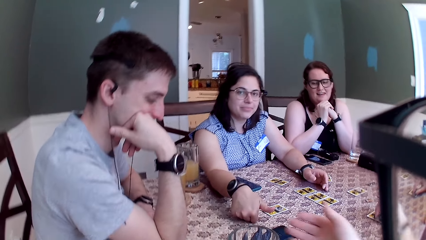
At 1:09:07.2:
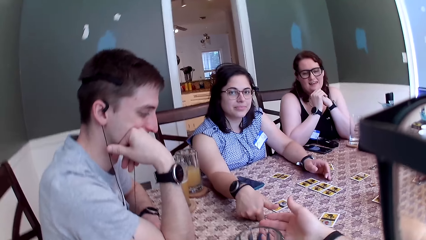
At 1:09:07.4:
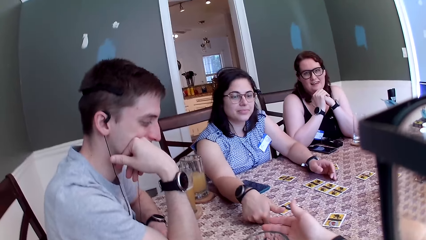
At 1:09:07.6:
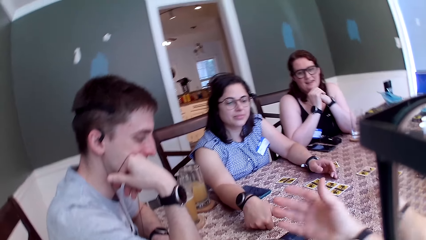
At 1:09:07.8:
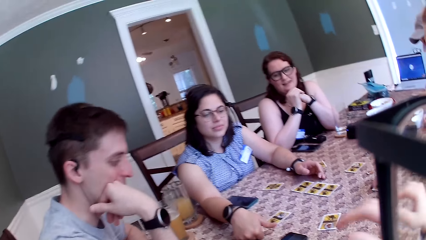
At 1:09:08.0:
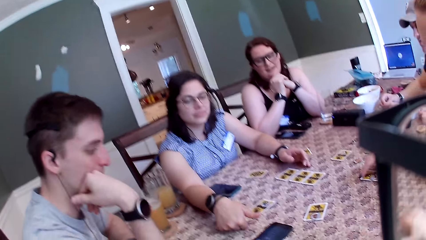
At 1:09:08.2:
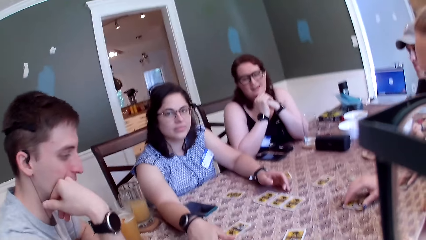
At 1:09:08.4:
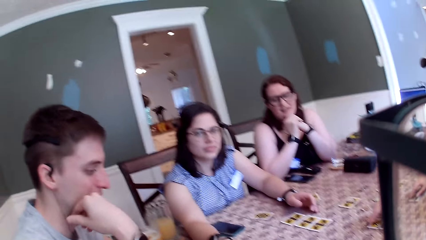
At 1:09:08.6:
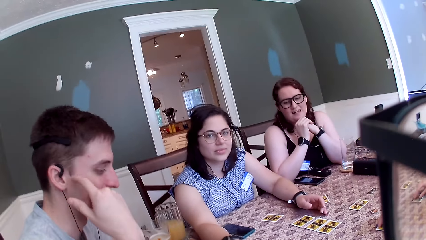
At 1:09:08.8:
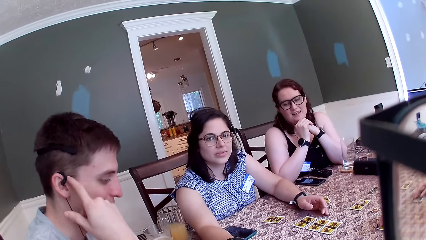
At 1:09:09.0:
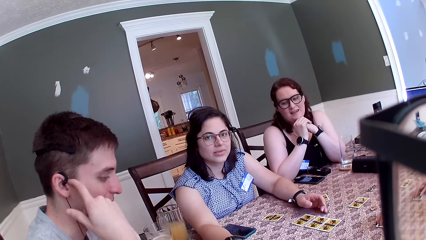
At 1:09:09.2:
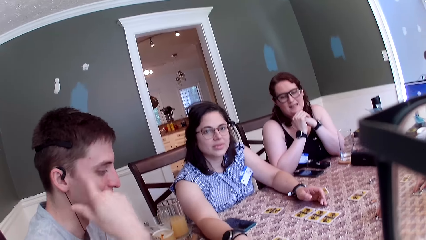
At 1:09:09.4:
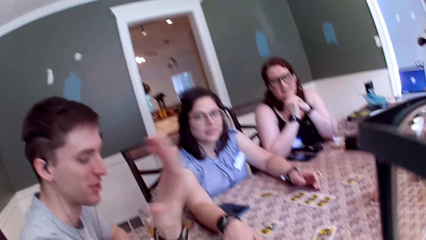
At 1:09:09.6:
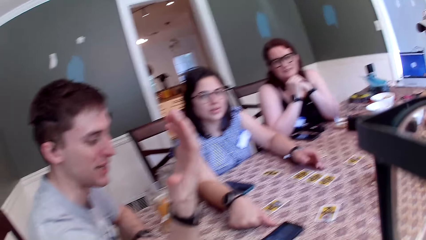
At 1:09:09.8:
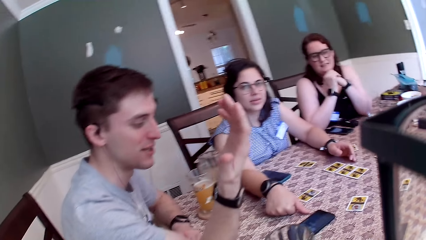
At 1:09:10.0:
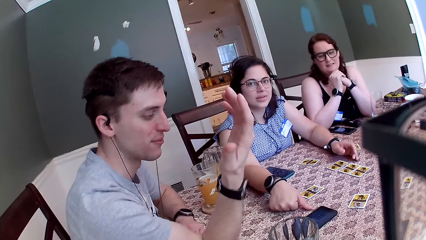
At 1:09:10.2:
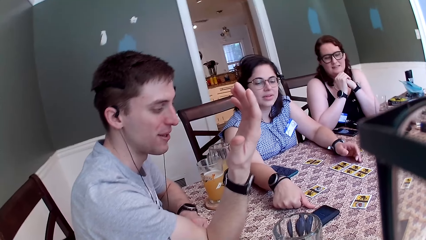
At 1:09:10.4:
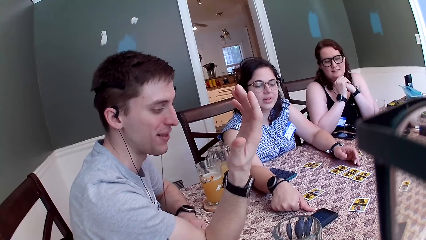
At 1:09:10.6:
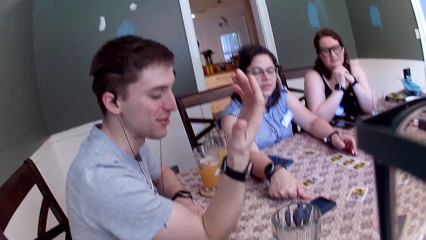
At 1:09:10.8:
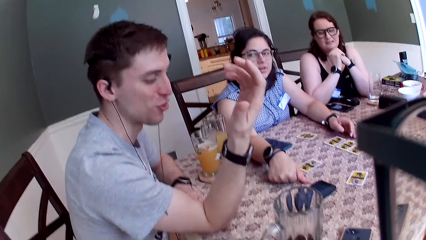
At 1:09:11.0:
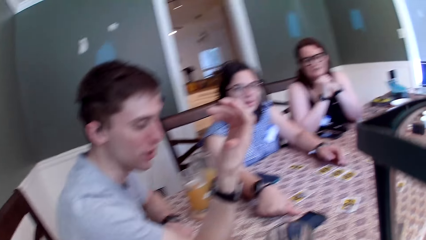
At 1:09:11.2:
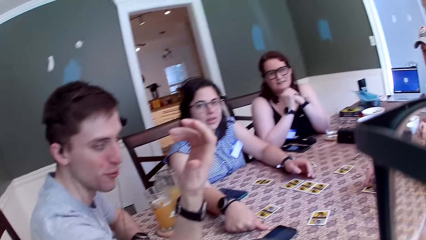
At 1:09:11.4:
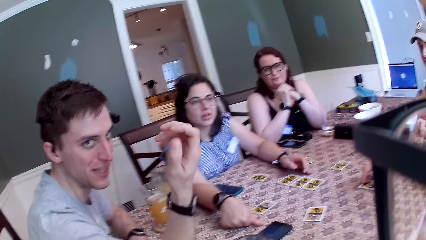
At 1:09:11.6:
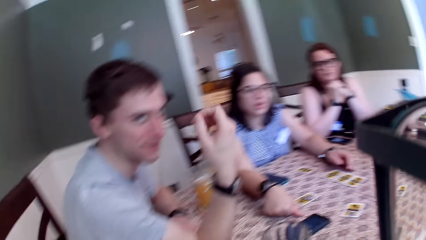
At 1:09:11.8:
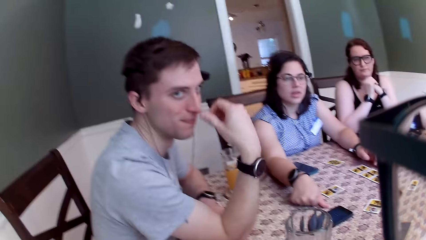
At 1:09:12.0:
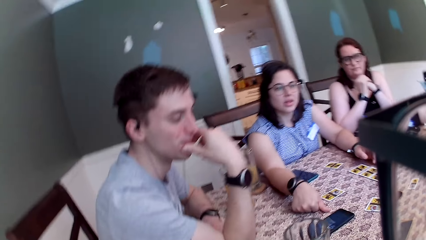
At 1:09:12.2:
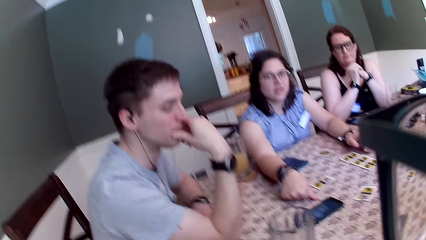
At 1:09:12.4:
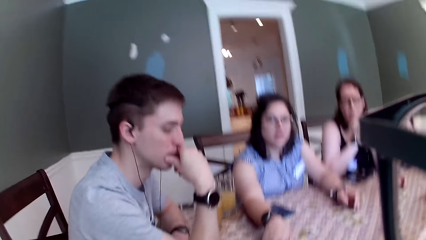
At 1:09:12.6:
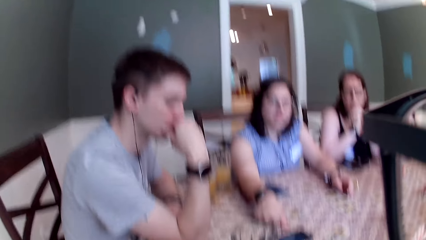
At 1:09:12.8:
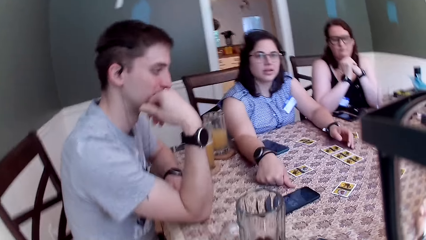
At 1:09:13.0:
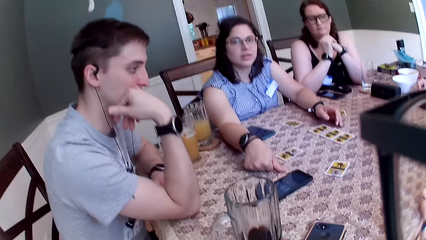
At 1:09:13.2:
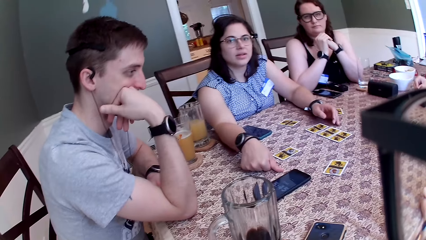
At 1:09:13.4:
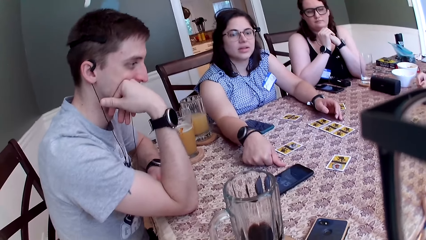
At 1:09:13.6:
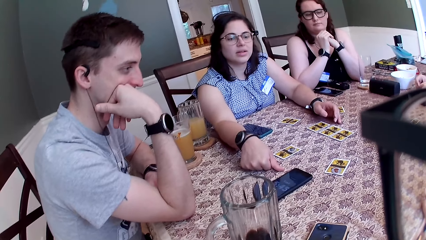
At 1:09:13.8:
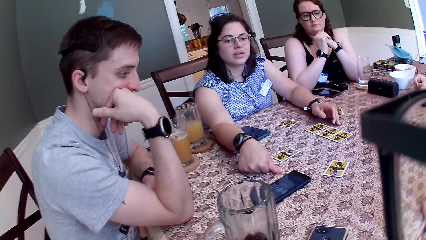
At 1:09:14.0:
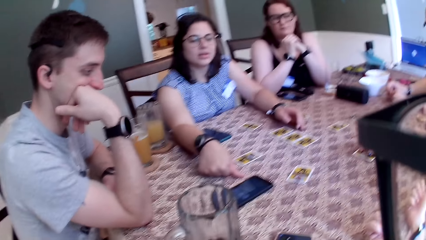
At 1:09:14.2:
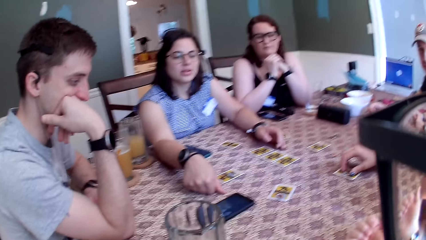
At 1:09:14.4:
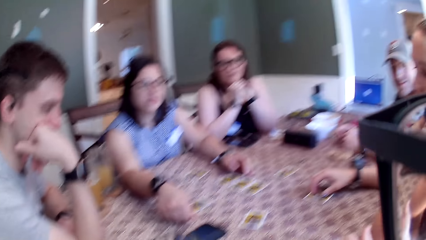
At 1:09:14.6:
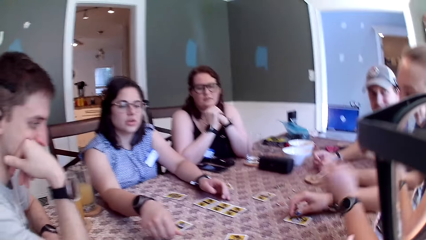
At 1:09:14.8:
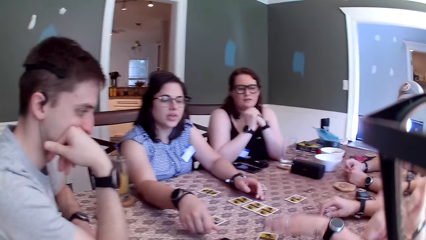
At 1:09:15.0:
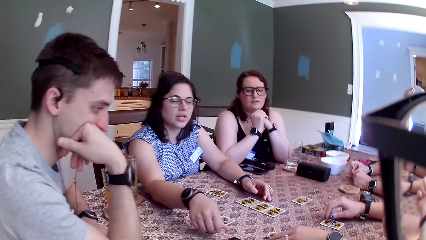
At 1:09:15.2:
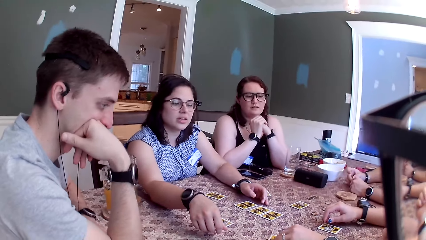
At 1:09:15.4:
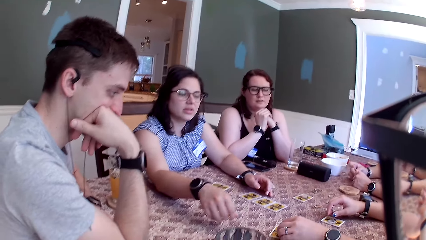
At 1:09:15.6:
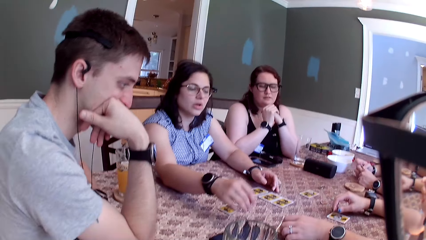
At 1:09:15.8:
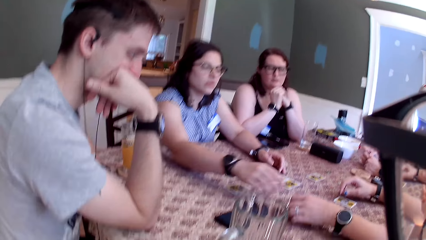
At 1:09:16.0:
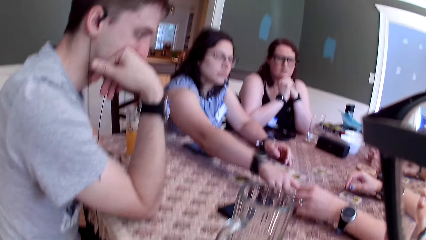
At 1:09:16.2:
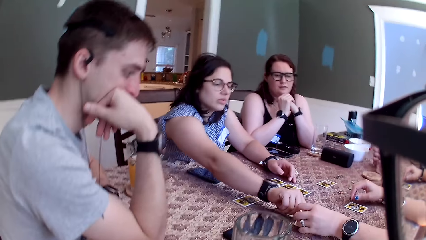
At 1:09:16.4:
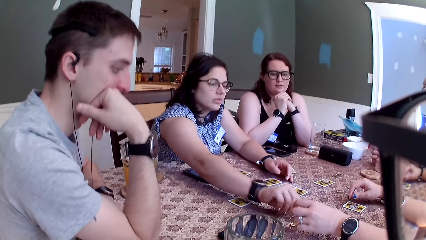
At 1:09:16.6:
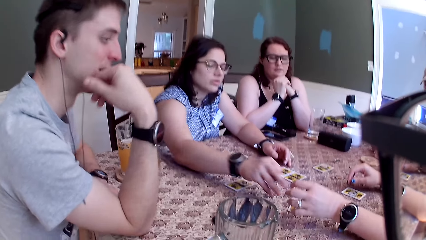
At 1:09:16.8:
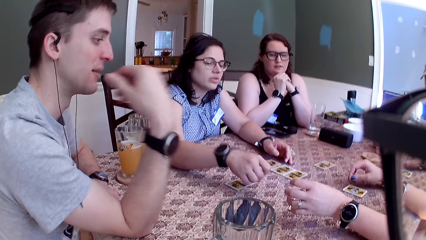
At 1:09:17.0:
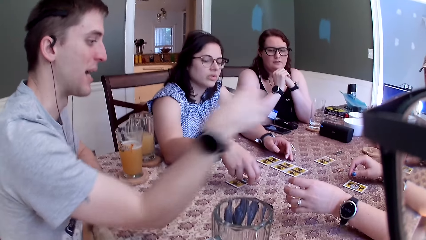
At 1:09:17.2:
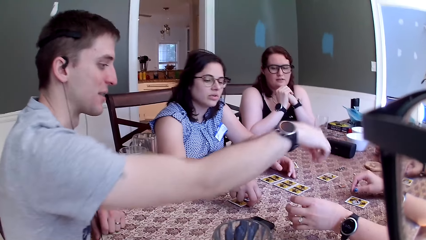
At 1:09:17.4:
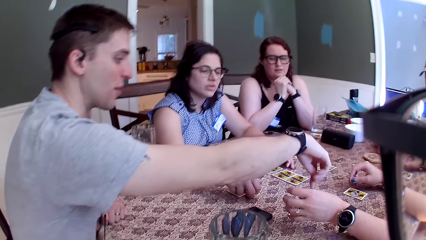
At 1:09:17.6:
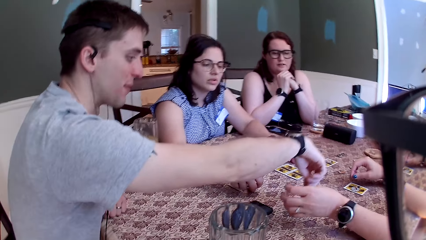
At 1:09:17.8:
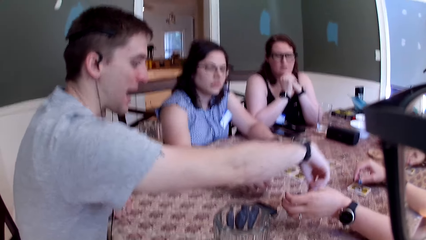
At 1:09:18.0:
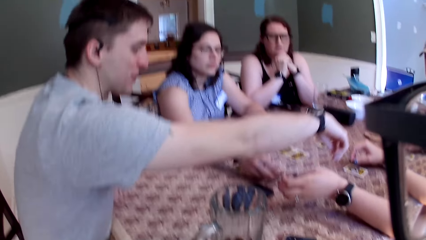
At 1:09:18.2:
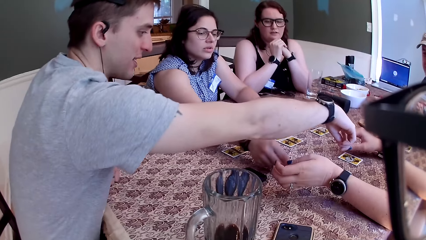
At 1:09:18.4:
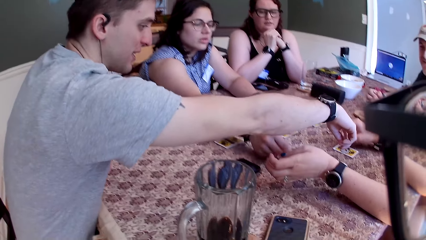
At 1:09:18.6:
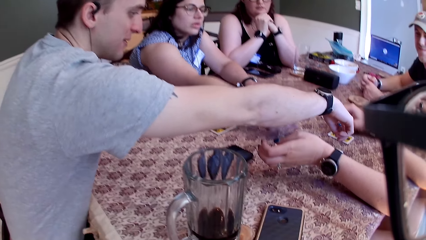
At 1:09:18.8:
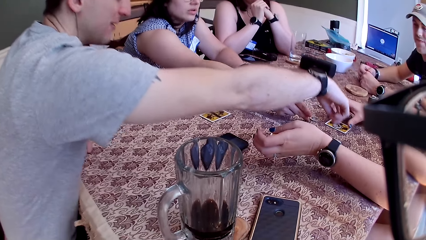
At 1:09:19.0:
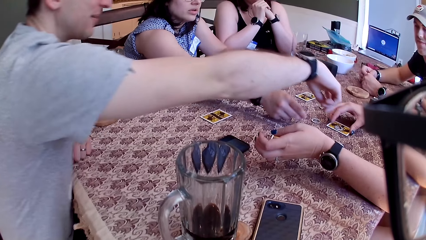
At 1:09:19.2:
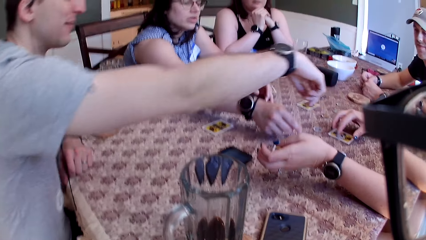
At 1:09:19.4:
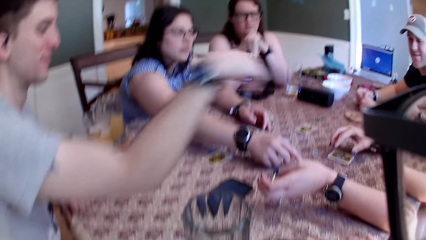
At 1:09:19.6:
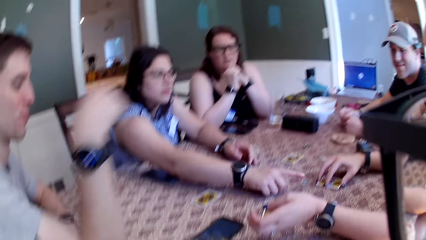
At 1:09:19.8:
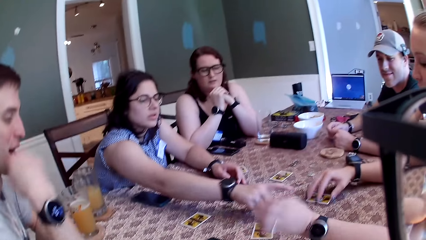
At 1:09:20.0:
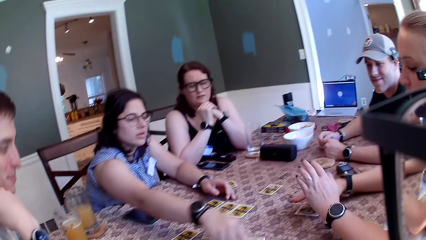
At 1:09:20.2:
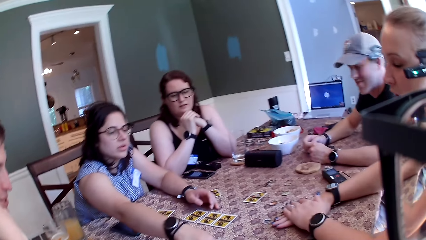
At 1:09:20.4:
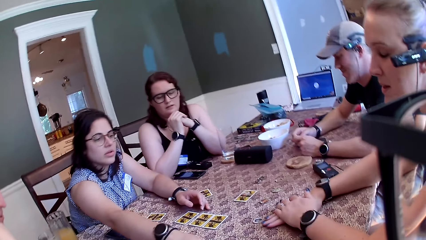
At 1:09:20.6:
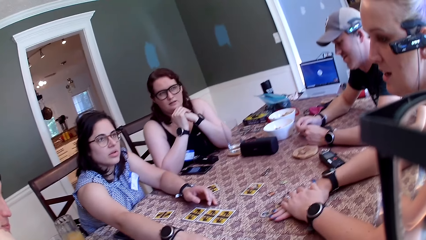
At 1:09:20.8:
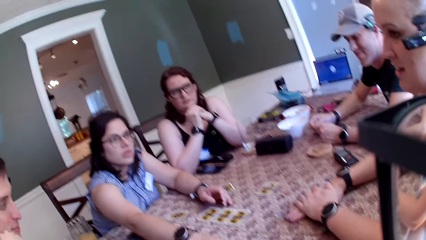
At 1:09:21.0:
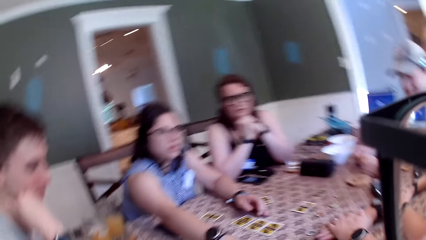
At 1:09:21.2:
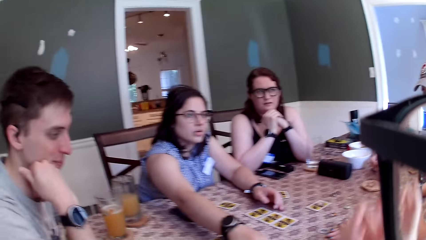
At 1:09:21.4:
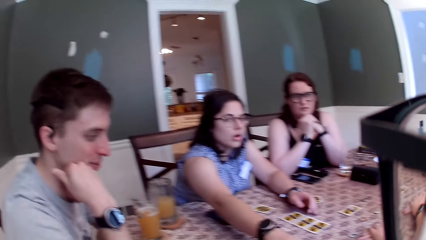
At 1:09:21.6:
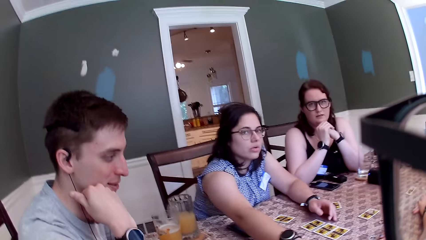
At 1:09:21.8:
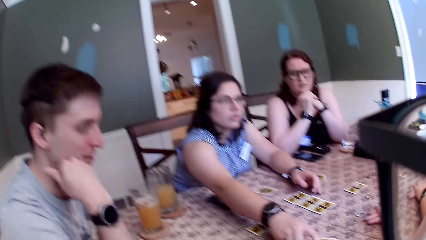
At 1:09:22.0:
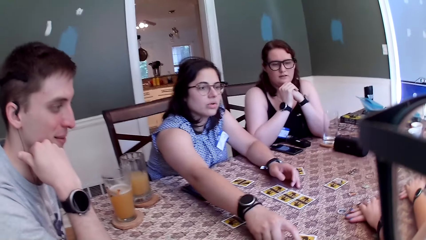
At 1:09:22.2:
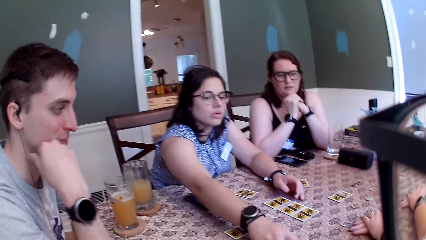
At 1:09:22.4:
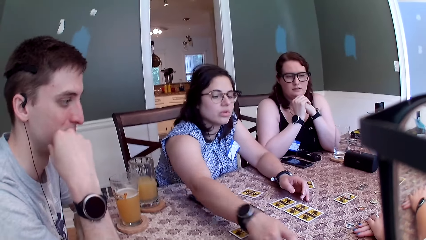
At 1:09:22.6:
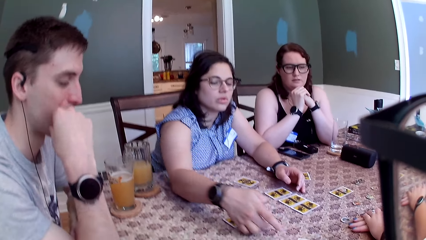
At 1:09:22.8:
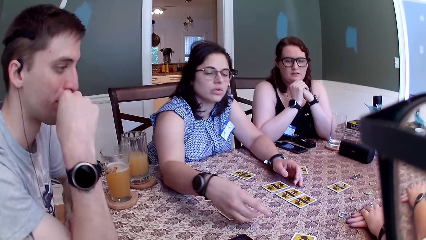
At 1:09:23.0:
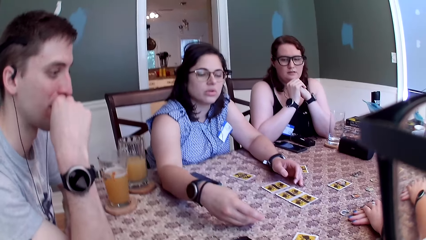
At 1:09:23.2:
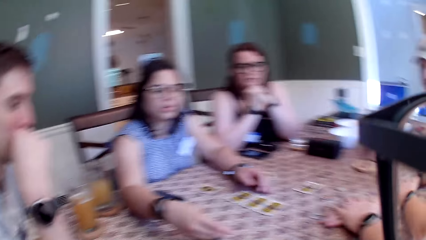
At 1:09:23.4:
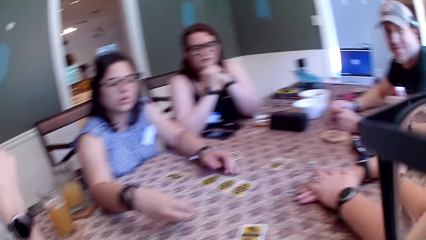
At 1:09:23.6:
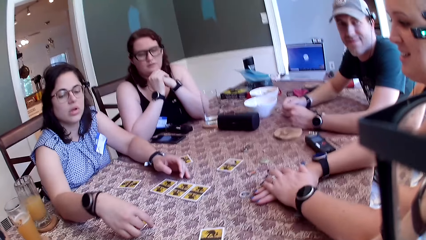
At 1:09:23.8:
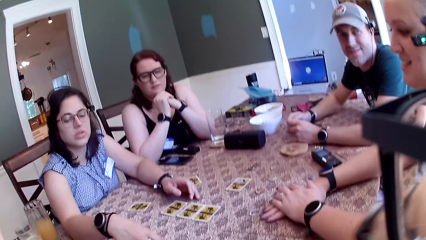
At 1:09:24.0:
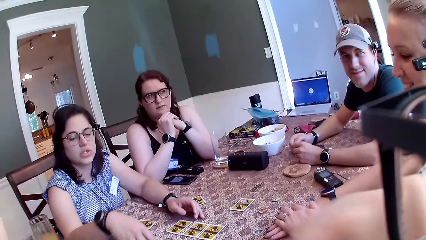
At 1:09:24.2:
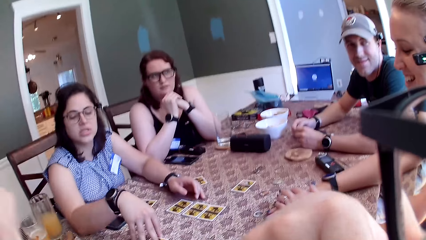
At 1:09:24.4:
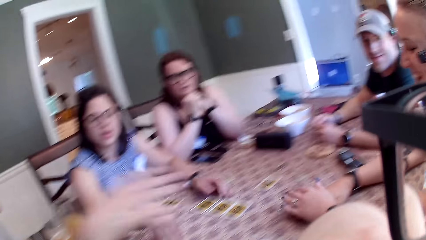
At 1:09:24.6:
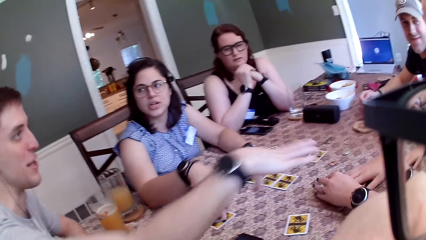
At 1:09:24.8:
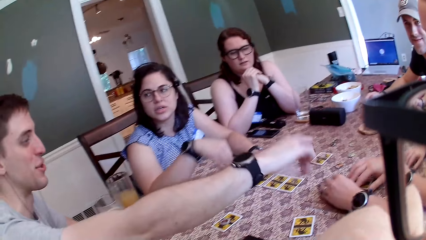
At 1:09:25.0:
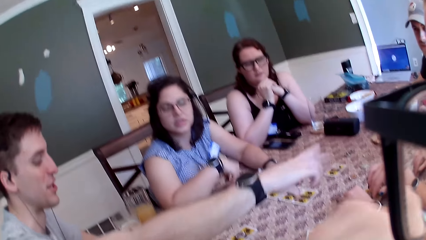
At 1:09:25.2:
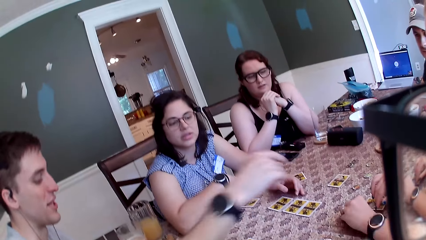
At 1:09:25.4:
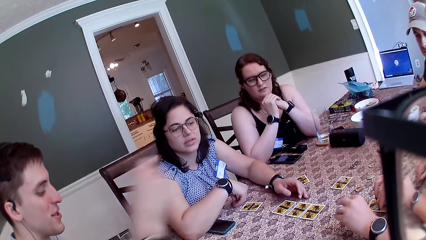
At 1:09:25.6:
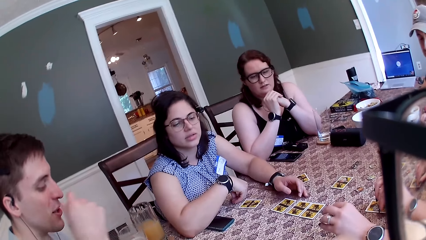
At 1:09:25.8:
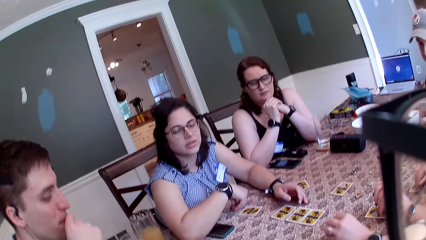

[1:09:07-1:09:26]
A woman hits her right fist on the table. The woman switches two tokens on the table with her right hand. Another woman touches the card on the table with her left hand. A man touches the card on the table with his right hand. The first woman drops a token on the table with her right hand. The other woman touches the token on the card on the table with her right hand and places her hands on the card on the table. The first woman drops a token on the table with her right hand.
